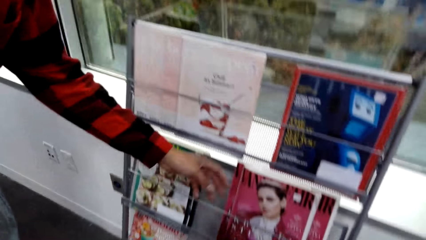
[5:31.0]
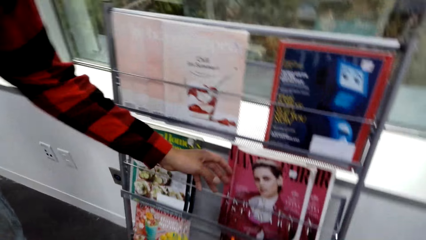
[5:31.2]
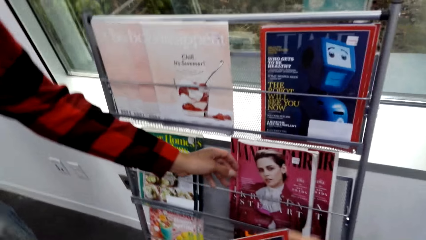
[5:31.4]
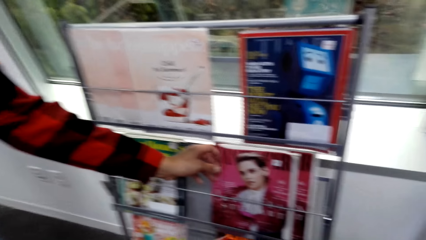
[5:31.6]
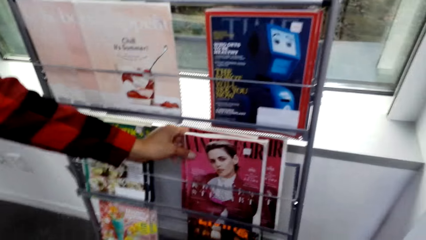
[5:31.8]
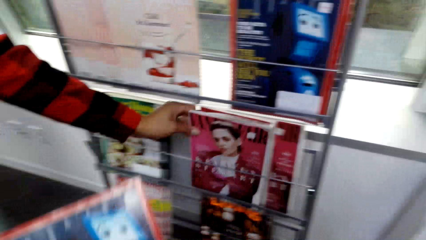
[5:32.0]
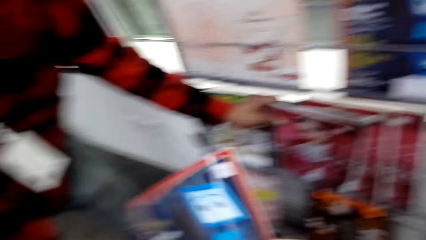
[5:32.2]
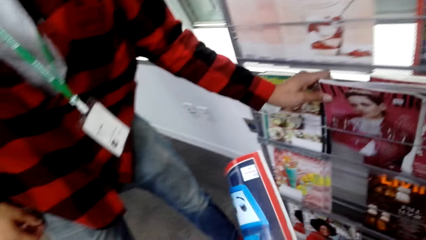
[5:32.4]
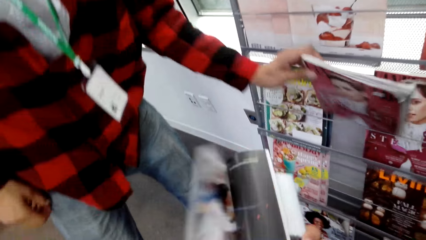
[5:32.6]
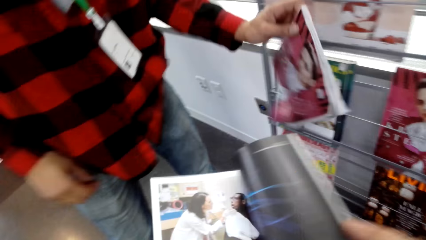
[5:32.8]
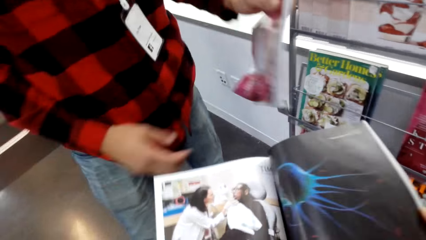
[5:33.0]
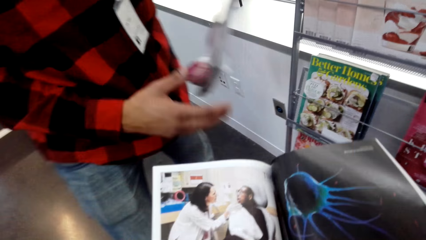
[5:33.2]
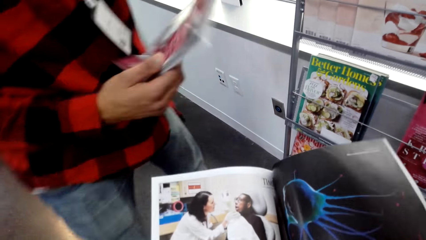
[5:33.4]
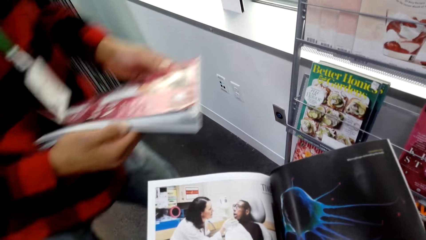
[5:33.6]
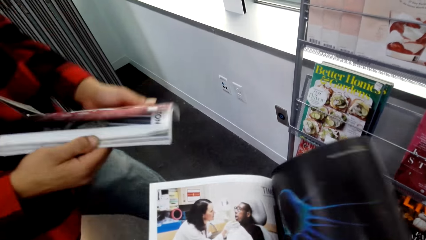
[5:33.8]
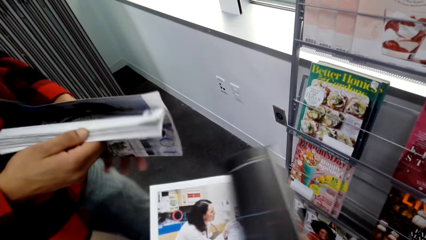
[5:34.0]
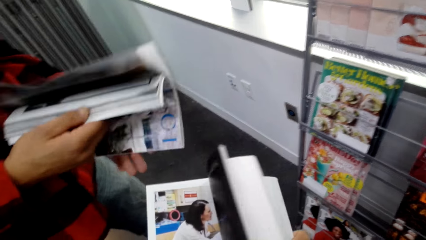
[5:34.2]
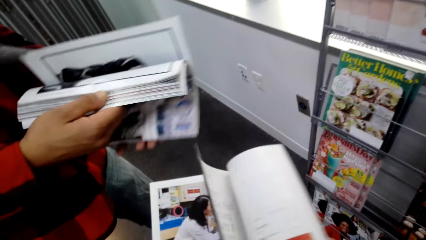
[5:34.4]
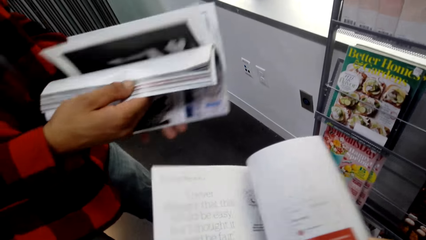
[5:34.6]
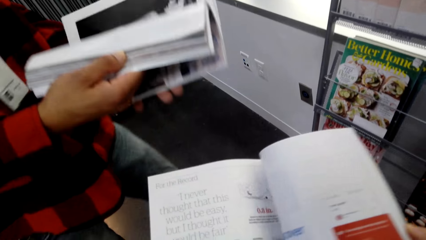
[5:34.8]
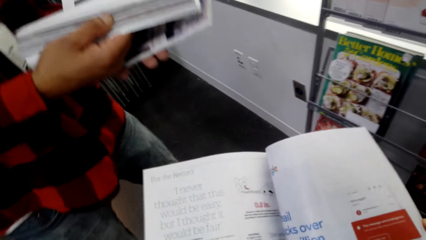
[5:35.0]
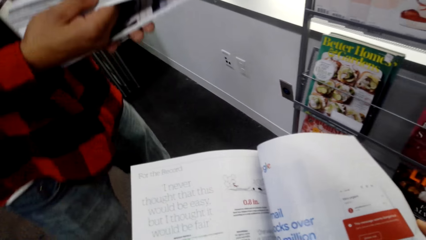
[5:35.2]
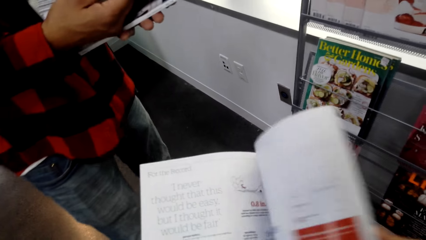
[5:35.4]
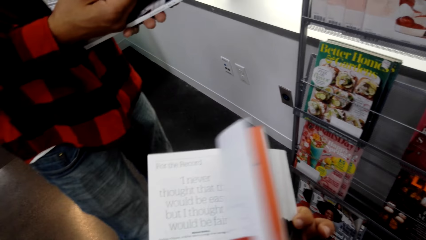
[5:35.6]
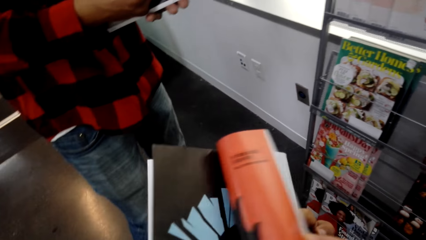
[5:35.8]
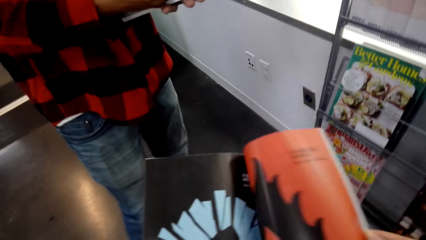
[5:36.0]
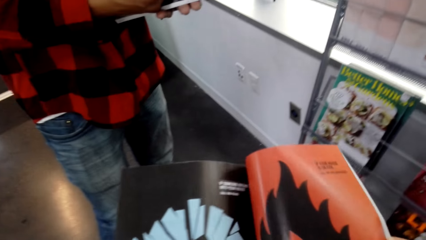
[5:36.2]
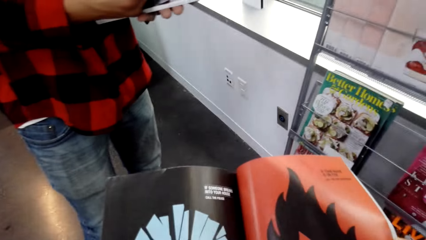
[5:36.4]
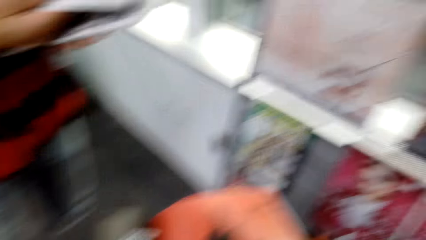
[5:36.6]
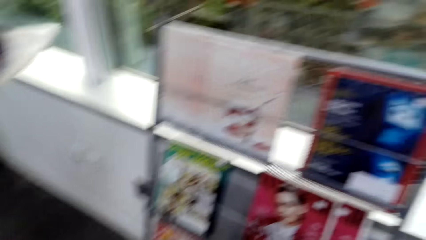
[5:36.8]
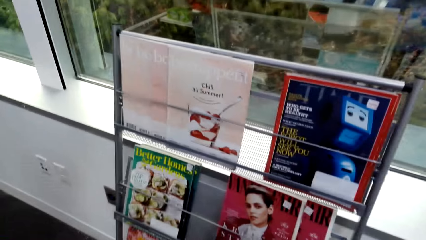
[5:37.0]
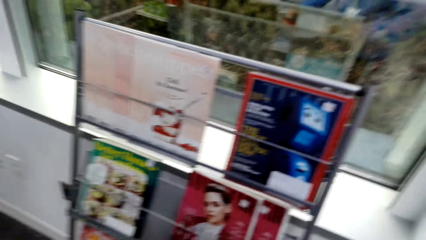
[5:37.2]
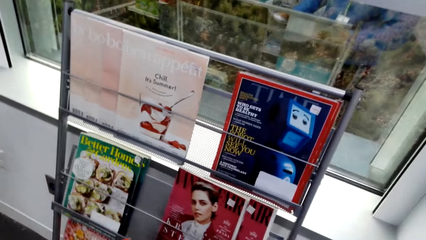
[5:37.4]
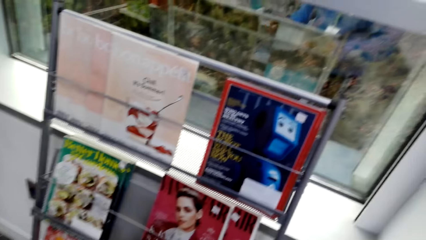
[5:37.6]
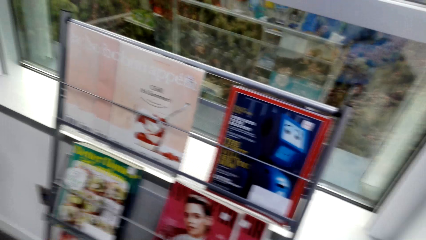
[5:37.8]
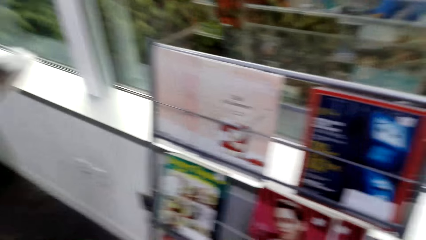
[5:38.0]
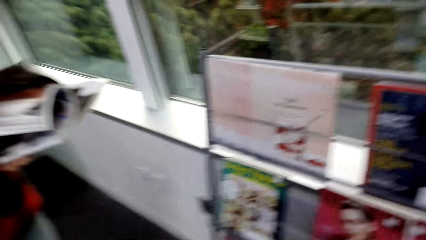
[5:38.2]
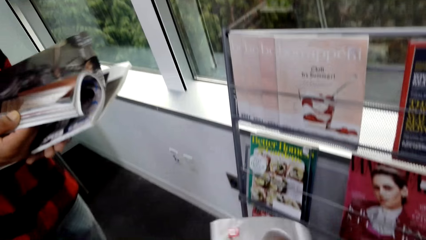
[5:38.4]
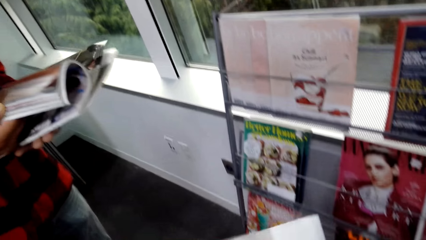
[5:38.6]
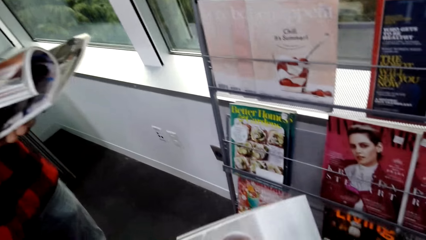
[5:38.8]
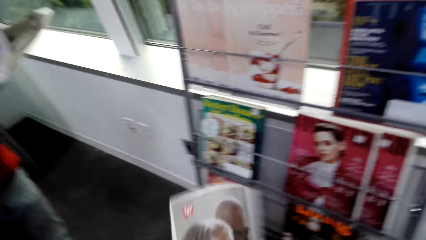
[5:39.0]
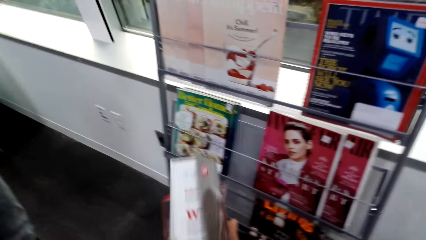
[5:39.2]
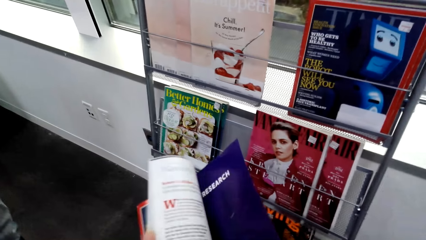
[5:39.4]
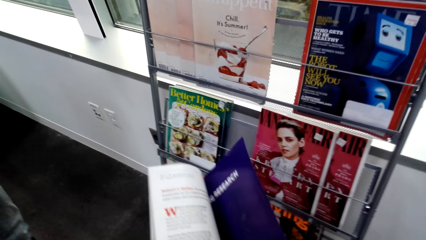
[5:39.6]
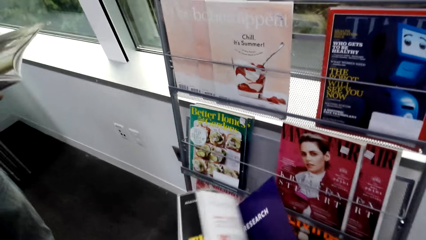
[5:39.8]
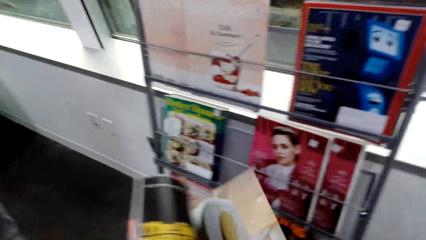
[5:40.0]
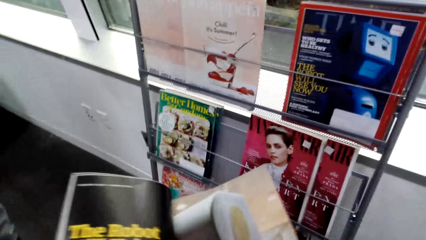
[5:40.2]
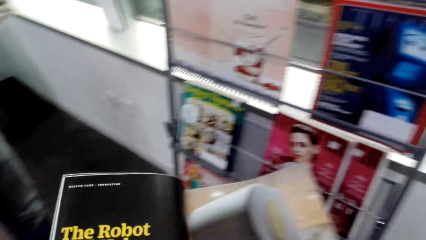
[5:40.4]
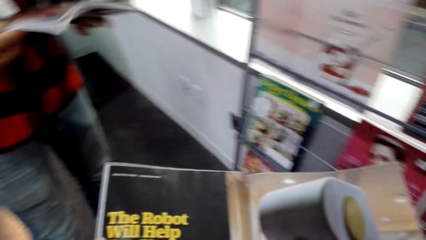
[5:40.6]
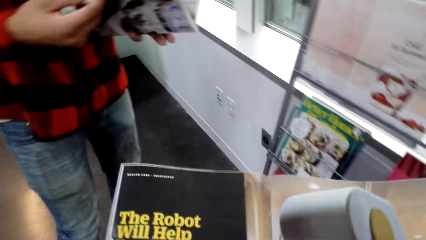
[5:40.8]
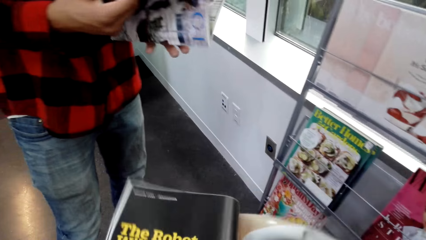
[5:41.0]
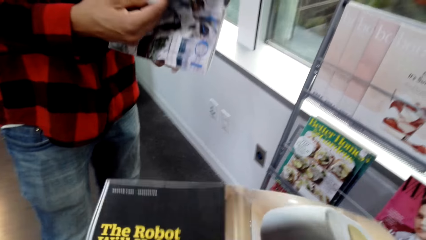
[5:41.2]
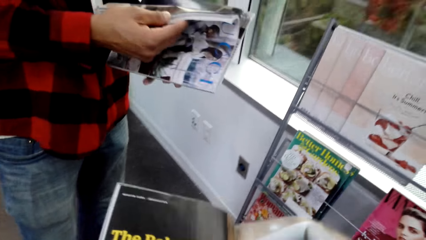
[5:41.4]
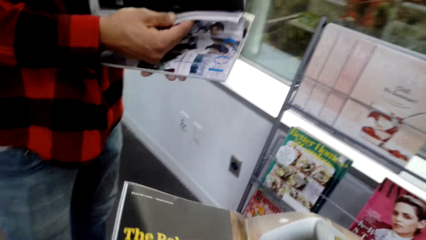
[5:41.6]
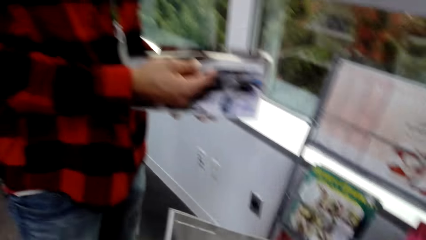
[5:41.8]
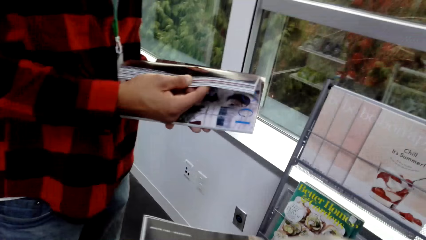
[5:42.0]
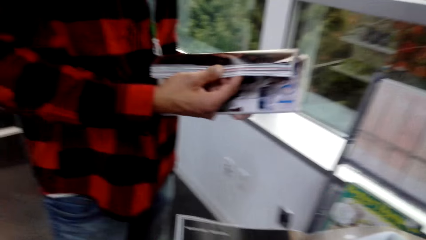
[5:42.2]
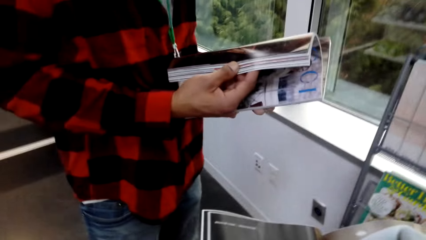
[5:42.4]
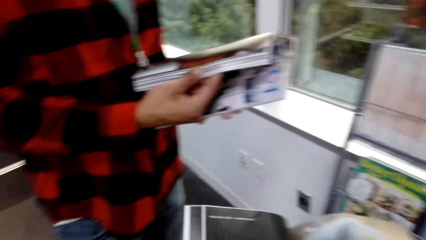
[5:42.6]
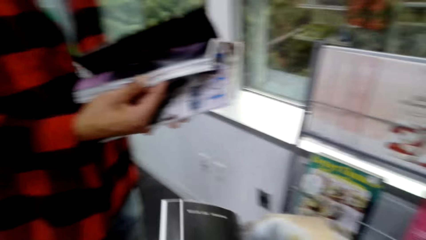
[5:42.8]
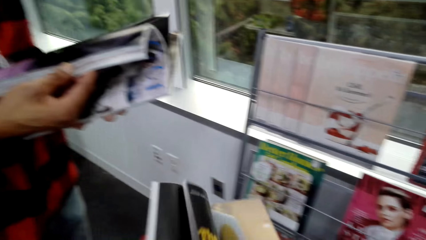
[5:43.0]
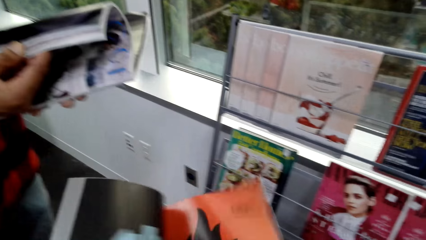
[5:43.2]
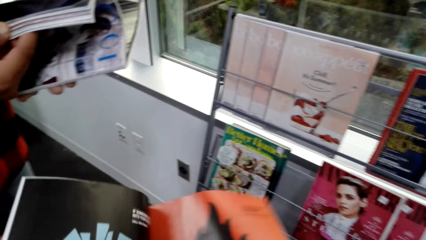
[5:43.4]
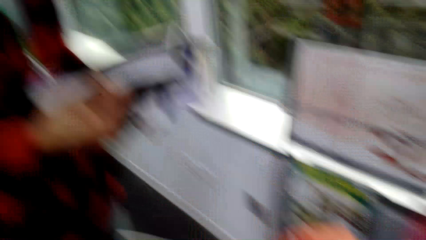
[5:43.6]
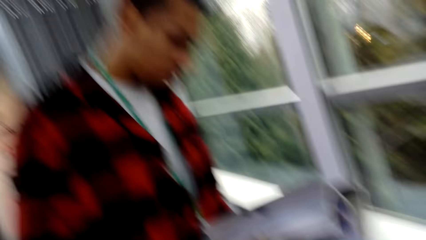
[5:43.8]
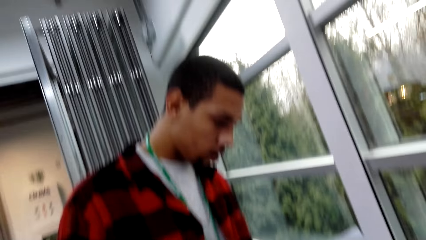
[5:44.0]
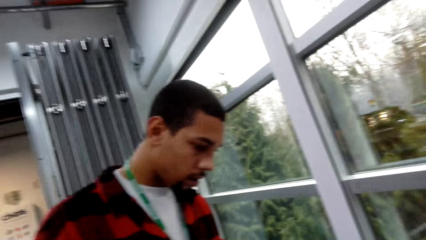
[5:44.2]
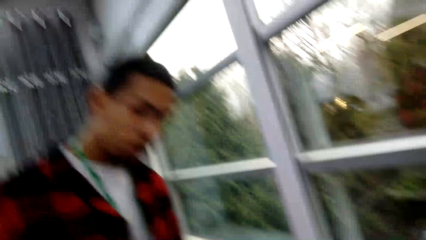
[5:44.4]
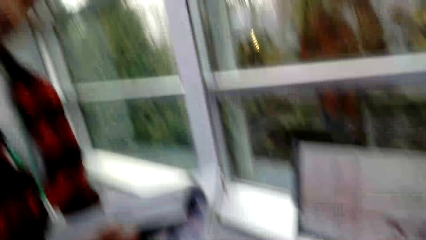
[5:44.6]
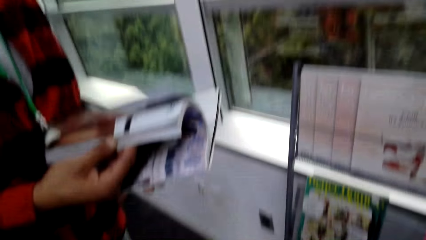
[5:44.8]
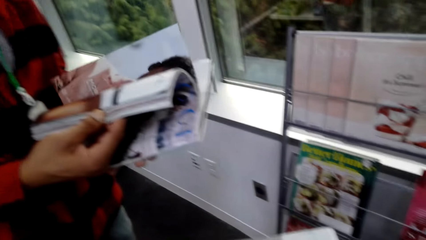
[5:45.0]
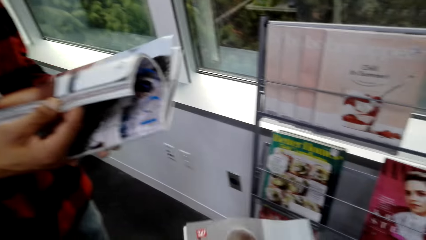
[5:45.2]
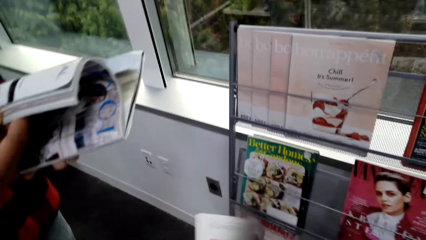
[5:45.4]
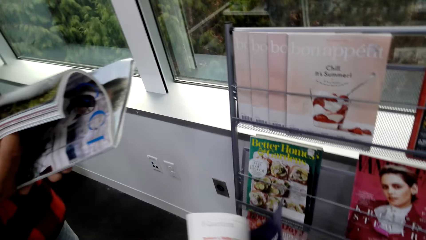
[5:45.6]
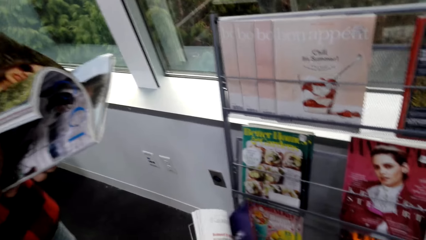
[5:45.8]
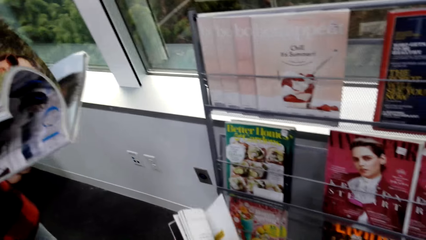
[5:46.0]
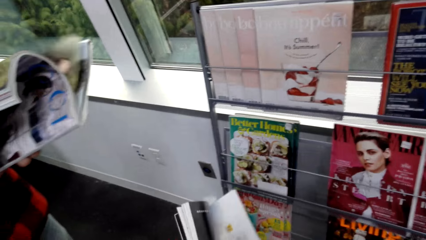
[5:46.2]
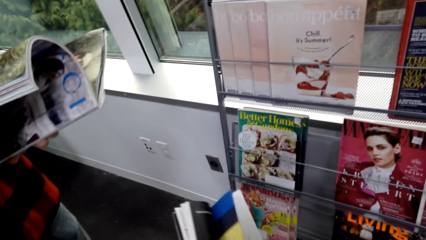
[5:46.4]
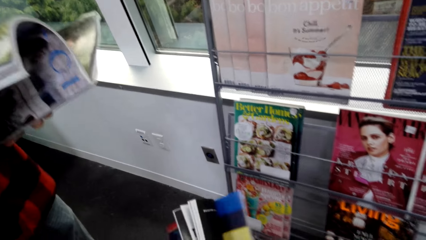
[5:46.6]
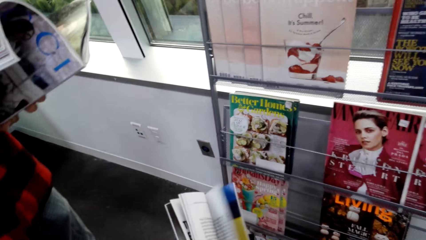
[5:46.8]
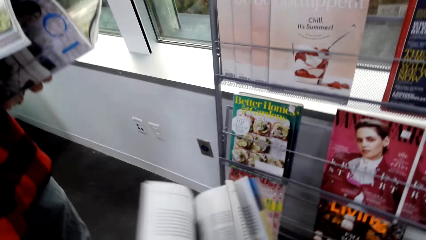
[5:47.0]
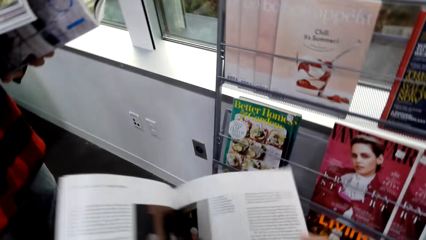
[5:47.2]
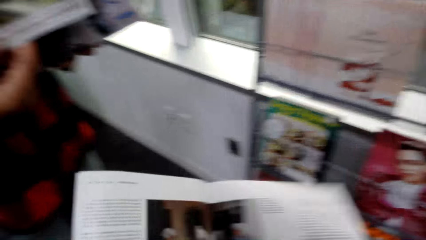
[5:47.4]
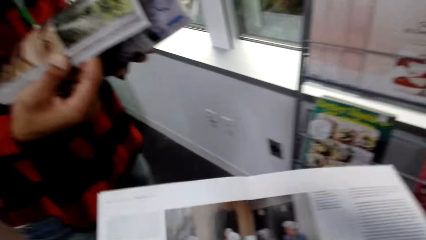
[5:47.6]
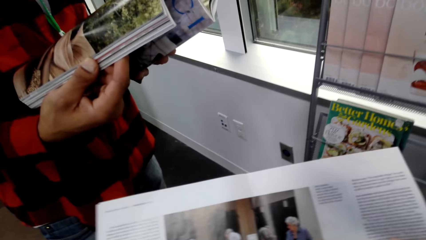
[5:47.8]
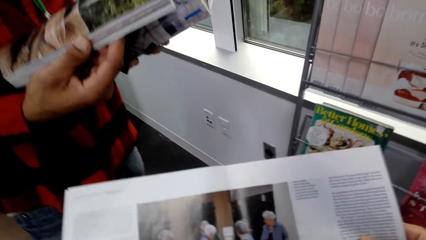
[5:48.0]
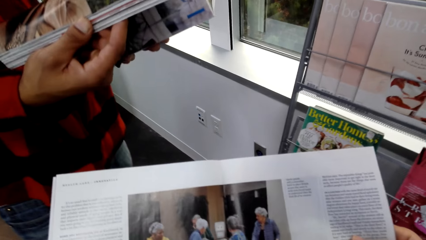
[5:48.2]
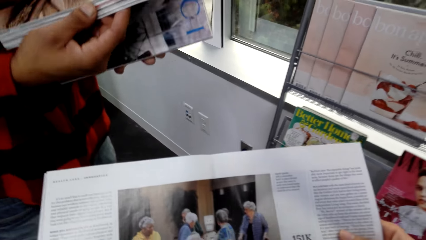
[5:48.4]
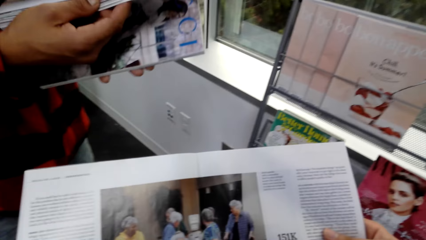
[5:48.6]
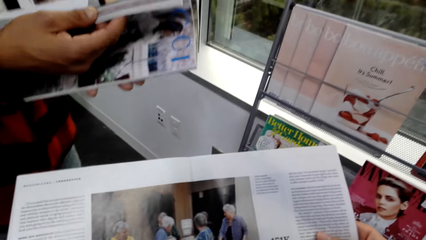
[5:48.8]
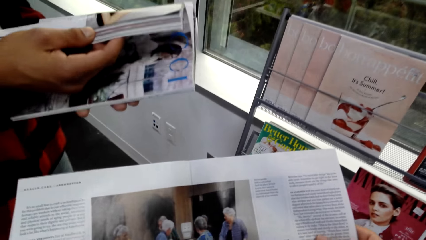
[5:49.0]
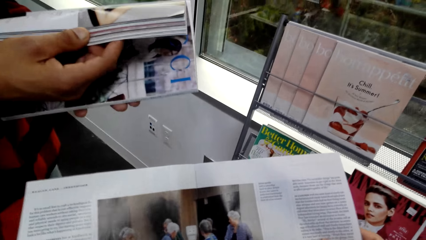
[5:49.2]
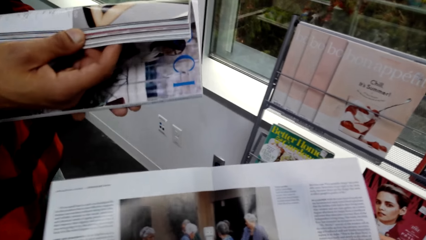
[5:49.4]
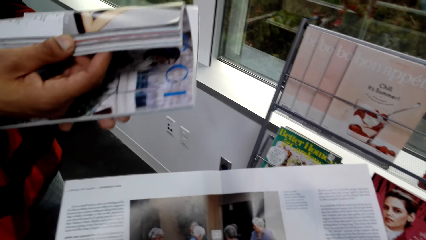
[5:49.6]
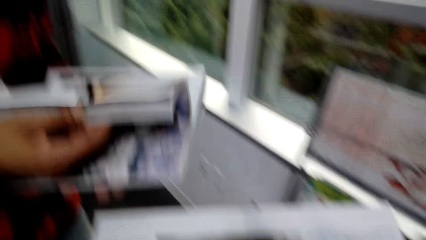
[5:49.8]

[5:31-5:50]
A man picks up a magazine from the stand. The camera wearer opens the magazine or book in his hands. The man opens the magazine in his hands. The camera wearer opens the pages of the book. He looks around the mall. He stares at the books in the shelf. He looks at the man. The man opens the book in his hands. The camera wearer and the man open the pages of the books.
